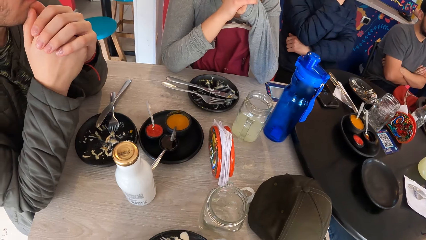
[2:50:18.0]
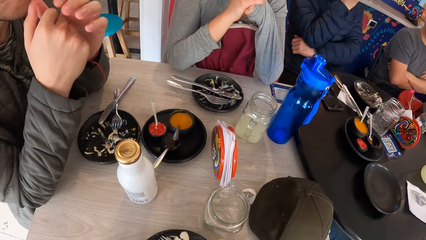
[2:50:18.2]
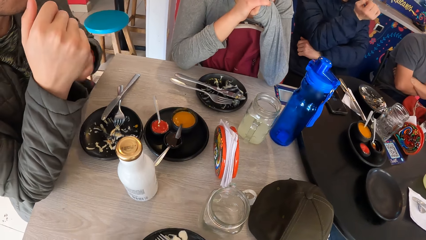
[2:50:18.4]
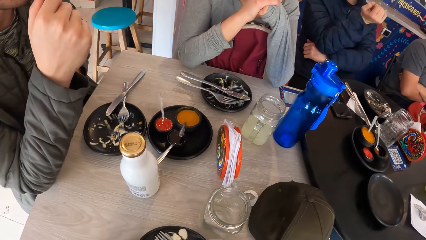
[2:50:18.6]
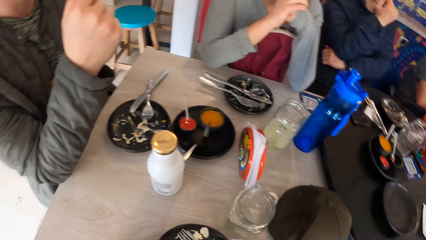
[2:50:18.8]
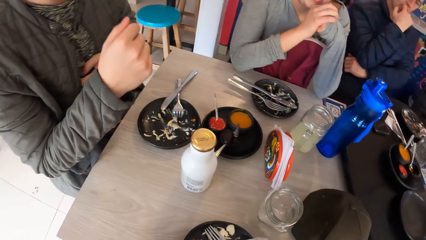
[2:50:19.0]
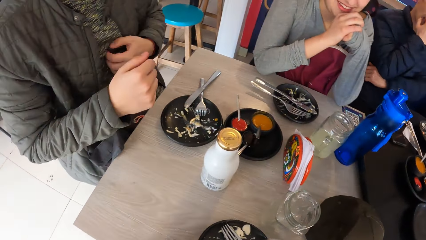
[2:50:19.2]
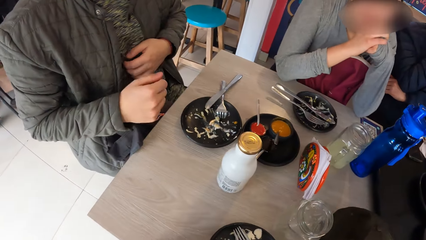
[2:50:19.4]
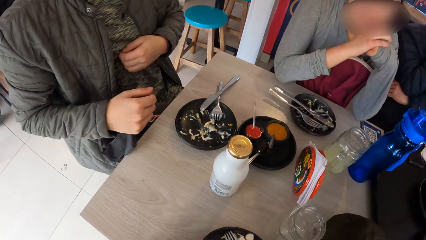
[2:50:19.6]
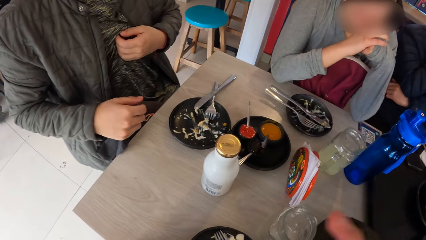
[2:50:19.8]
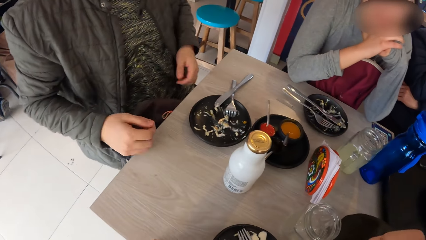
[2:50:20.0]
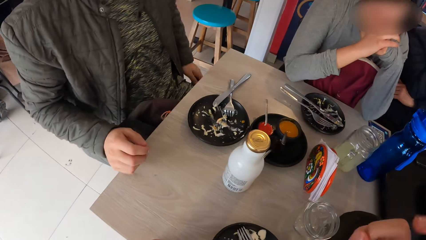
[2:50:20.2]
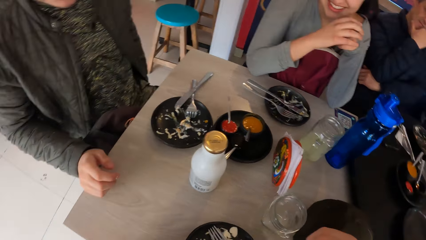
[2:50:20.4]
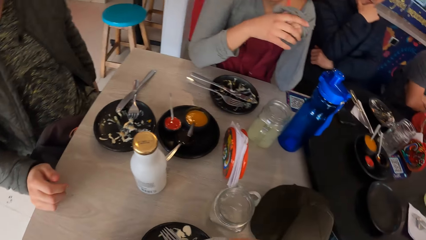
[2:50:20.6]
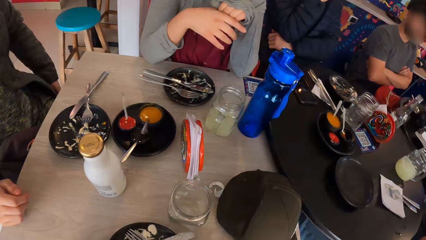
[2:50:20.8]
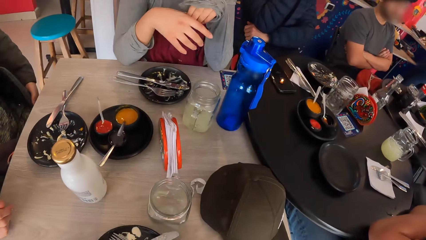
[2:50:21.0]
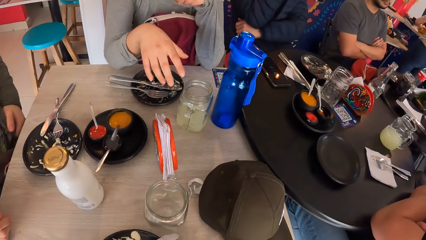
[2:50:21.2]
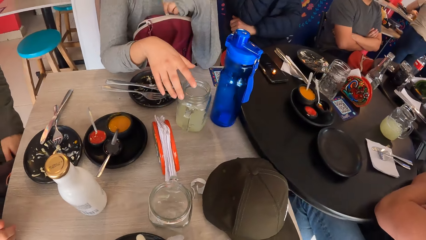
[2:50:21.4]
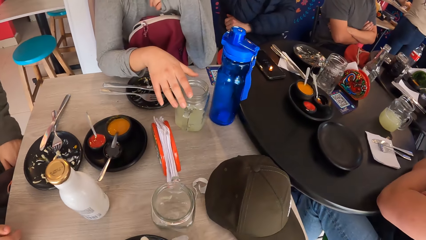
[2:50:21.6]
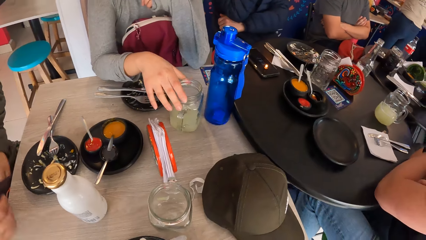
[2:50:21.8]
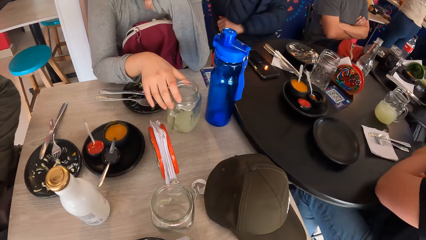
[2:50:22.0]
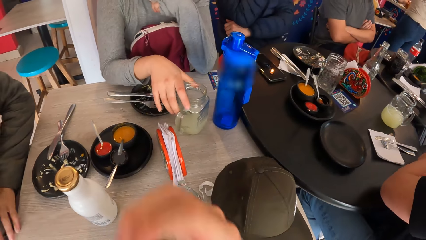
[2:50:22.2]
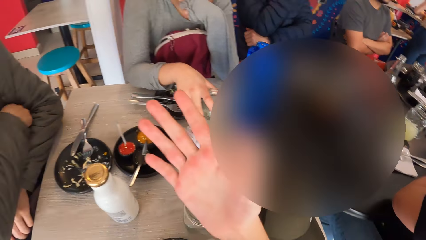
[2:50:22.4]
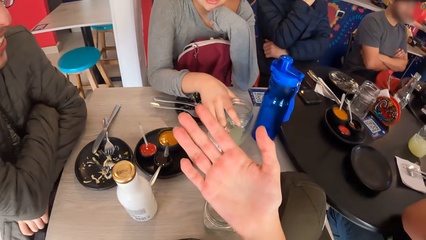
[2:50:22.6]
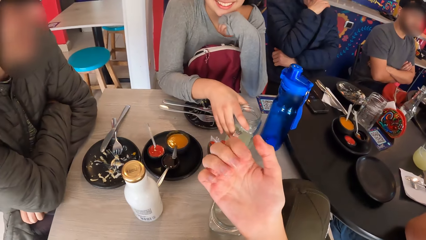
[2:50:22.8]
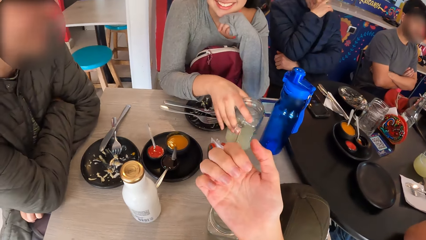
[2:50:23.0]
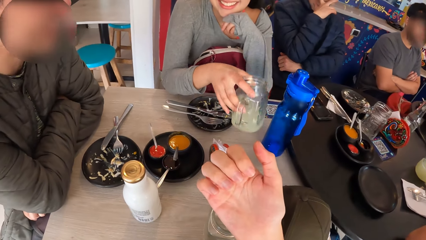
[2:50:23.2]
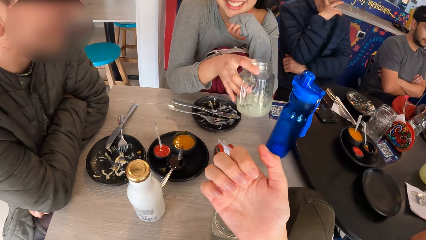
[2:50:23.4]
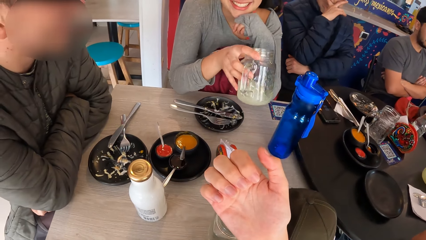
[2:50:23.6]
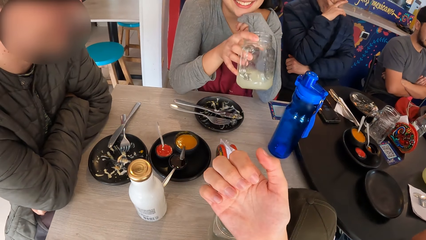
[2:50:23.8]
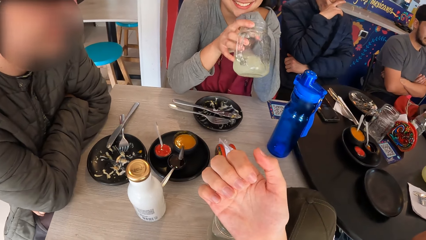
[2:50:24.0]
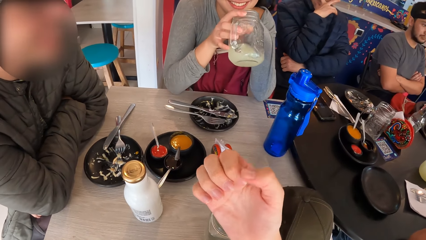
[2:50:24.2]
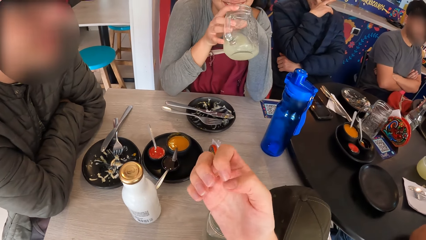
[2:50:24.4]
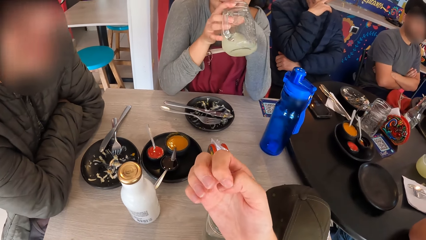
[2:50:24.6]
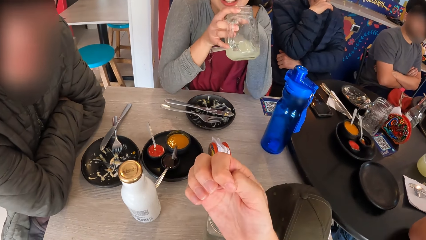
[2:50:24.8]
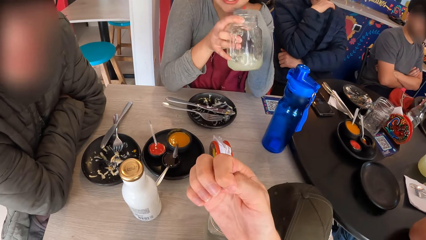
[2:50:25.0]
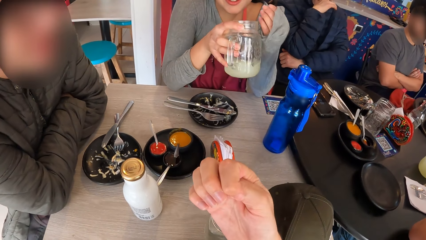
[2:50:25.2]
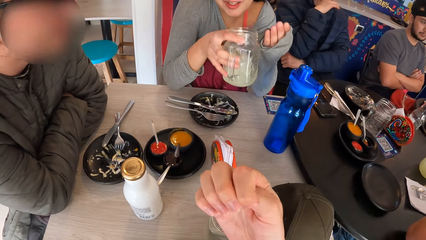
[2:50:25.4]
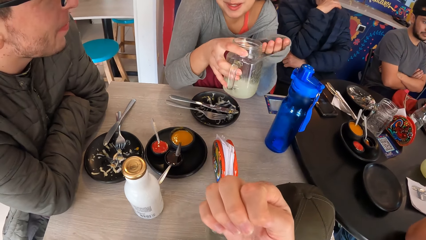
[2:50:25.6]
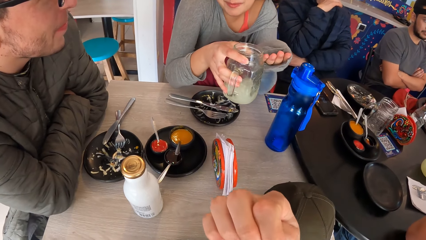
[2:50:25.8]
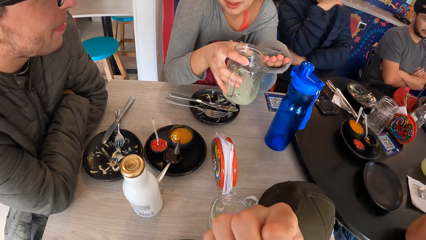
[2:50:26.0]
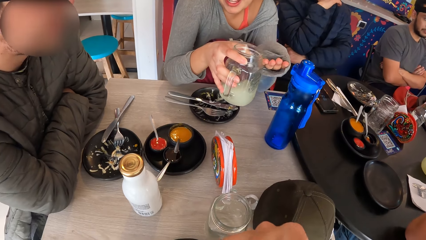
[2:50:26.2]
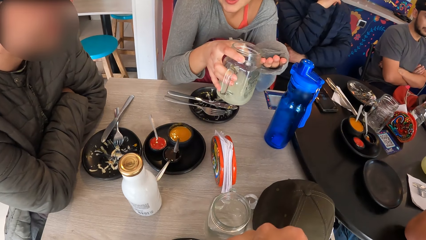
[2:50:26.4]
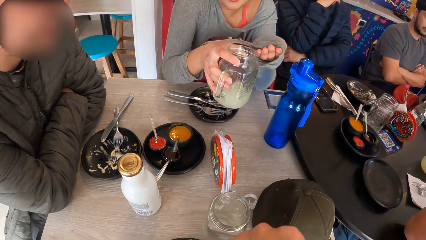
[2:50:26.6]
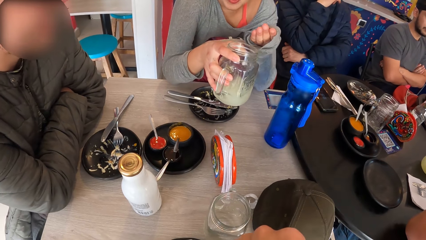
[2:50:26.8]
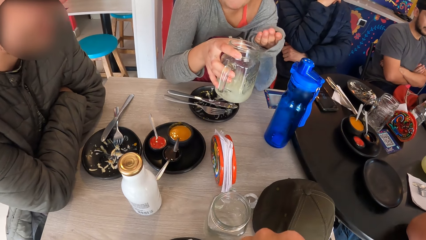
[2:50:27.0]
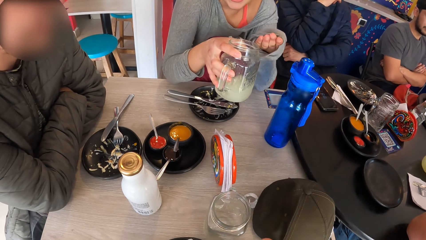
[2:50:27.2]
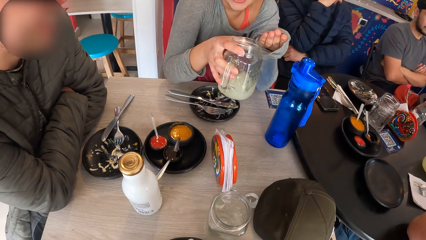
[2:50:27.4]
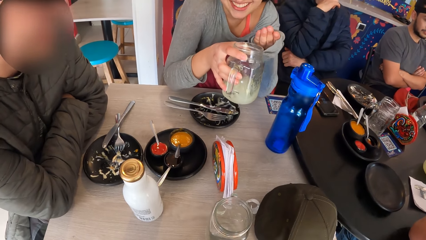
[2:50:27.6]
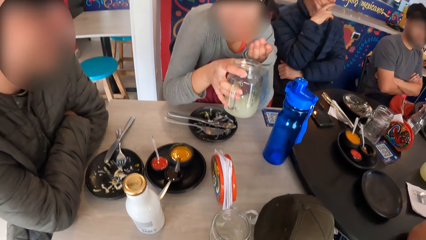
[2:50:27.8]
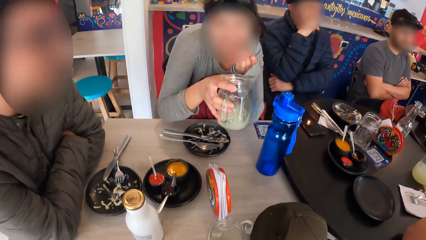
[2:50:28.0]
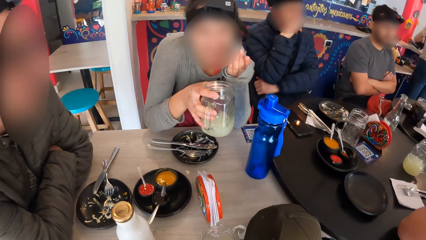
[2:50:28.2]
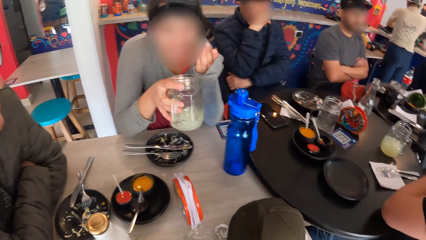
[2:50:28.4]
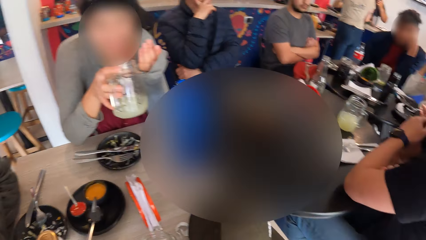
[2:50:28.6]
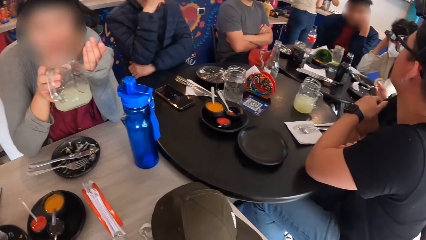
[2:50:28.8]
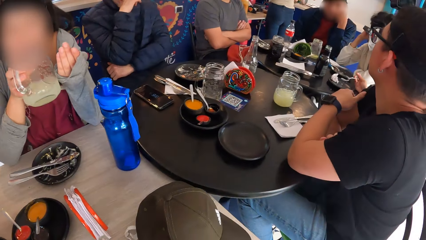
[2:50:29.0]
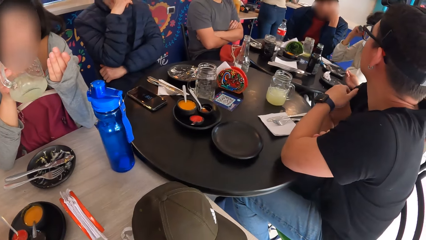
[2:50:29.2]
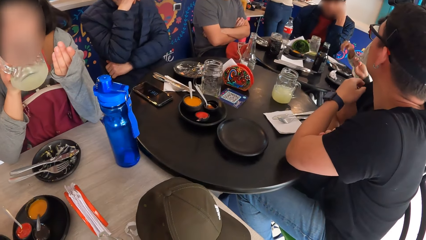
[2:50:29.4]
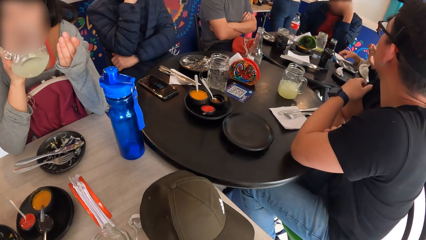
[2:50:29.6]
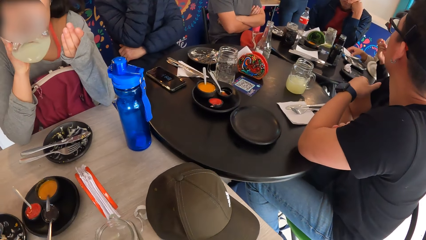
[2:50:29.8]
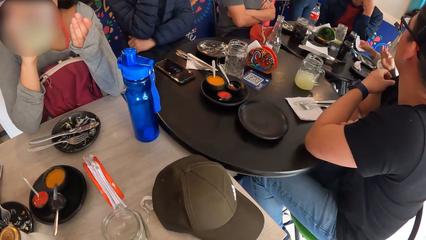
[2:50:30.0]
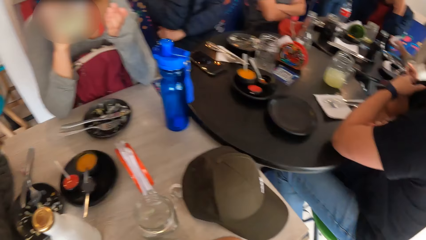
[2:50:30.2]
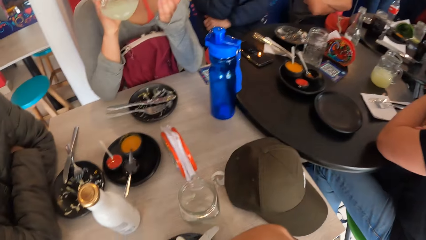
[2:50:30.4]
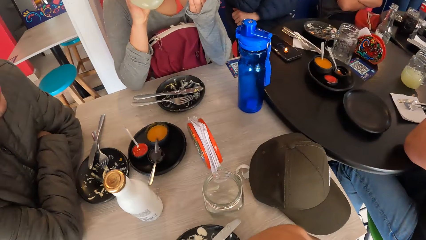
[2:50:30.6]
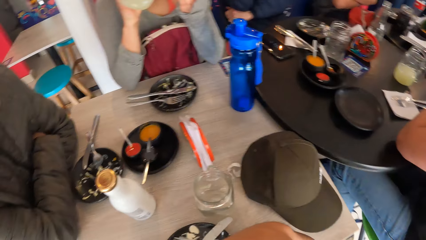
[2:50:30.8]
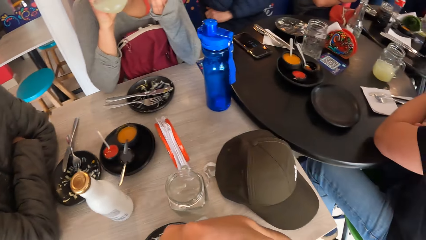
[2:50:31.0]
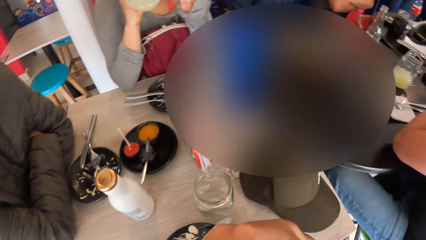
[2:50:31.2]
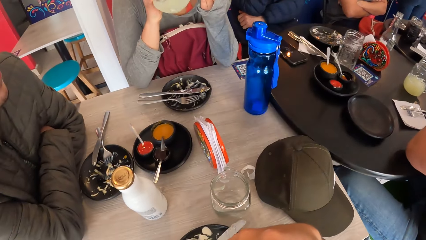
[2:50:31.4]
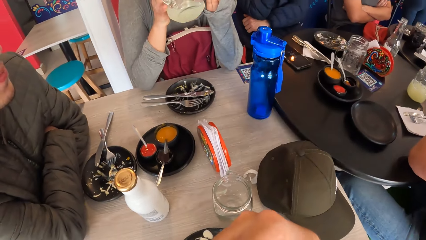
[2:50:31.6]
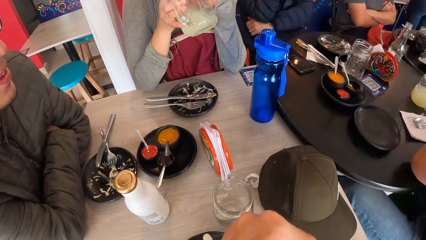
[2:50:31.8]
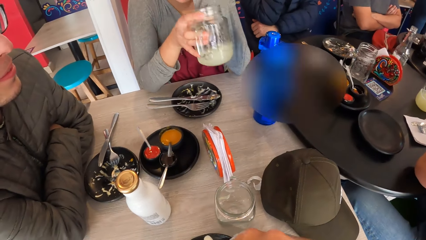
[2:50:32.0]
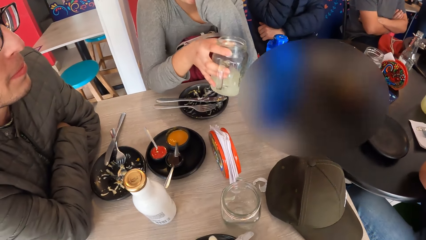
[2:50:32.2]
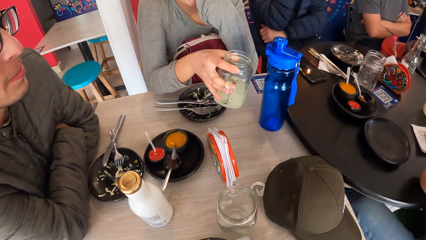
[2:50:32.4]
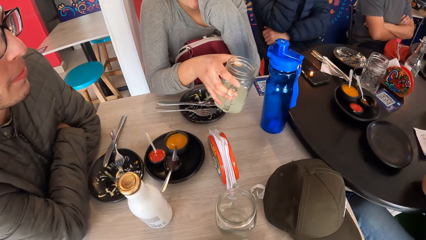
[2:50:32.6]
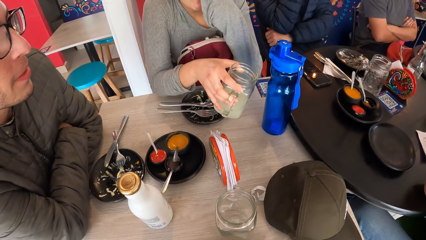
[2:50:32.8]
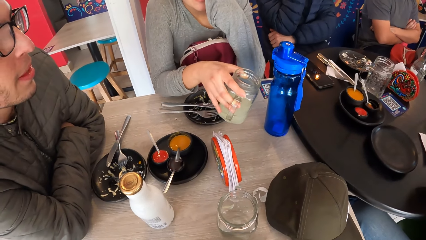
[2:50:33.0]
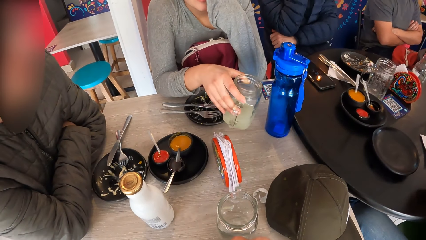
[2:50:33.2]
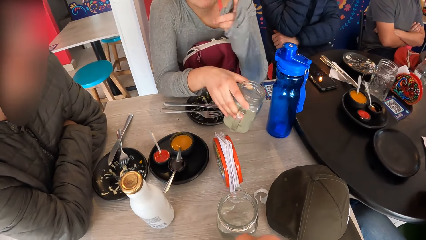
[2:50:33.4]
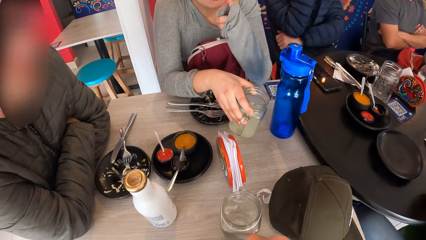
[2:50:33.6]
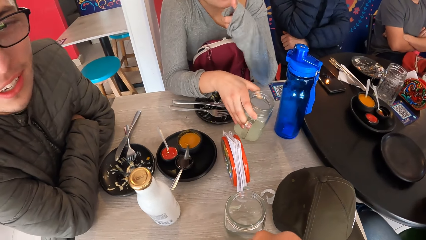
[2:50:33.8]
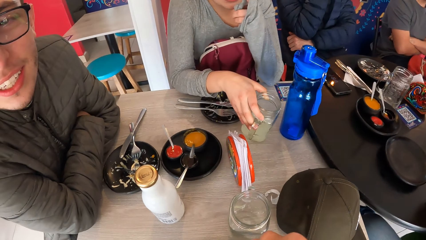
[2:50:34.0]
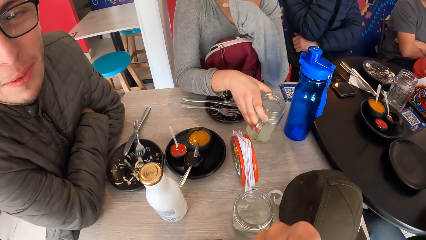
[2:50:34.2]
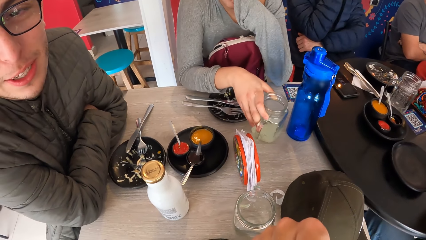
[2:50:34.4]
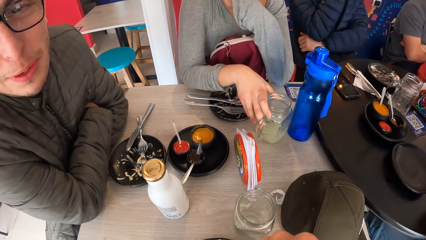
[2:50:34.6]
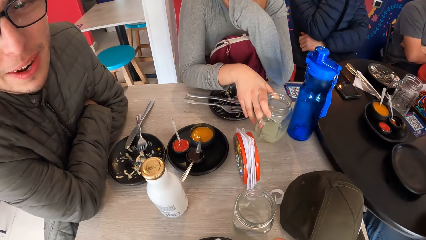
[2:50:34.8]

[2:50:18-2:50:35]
A man moves his hands. A woman picks up a cup from the table with her right hand. The camera wearer moves a hand. They interact with the man and the woman. The woman drinks from the cup in her right hand. The woman drops the cup on the table with her right hand.
